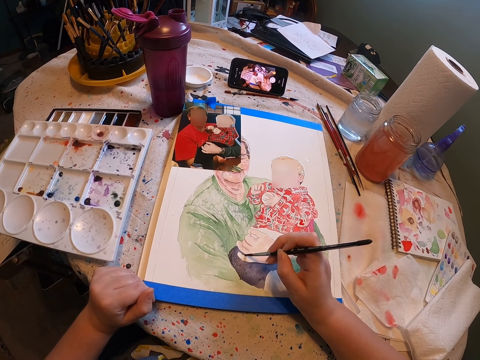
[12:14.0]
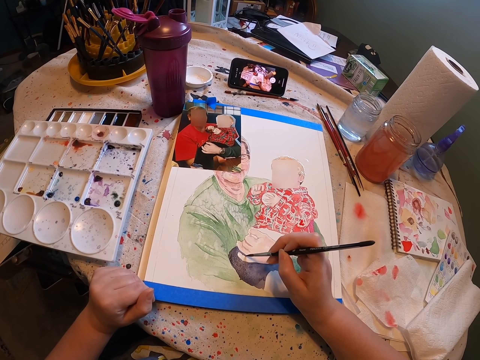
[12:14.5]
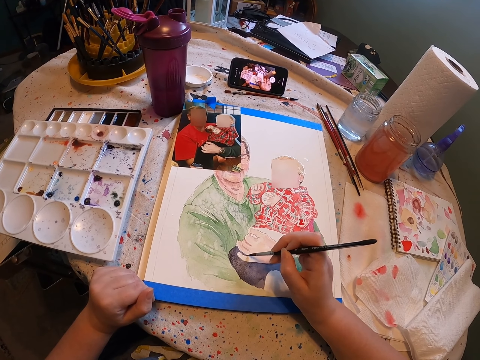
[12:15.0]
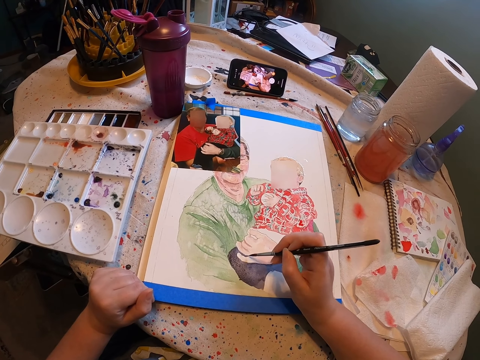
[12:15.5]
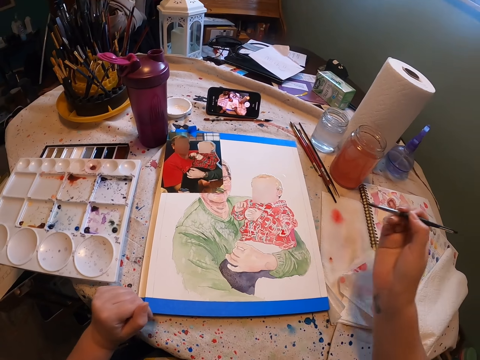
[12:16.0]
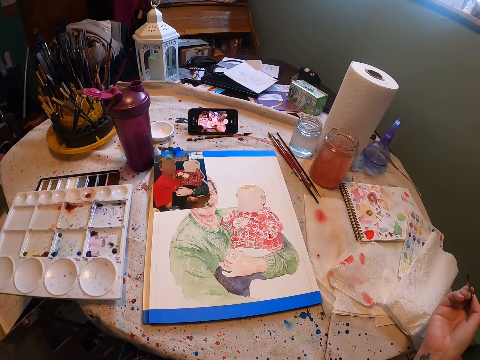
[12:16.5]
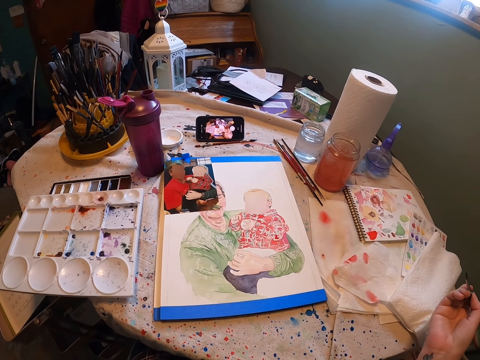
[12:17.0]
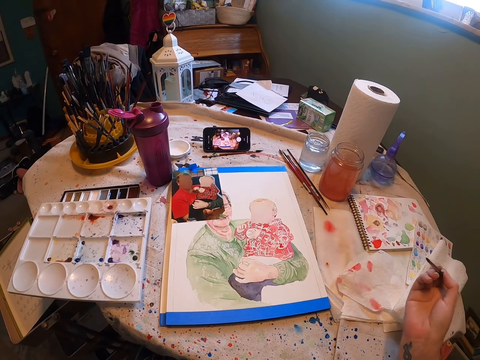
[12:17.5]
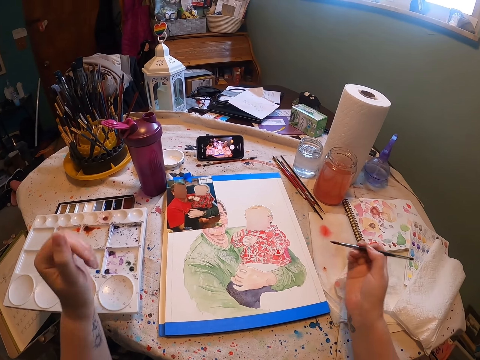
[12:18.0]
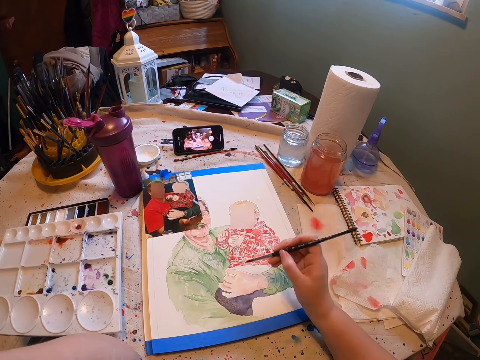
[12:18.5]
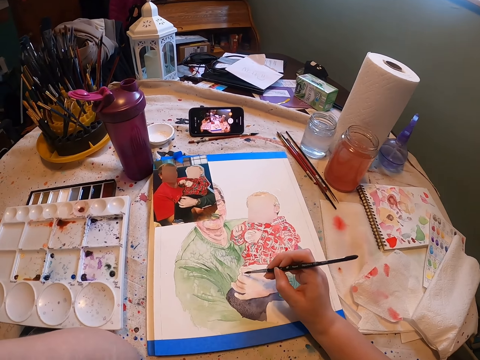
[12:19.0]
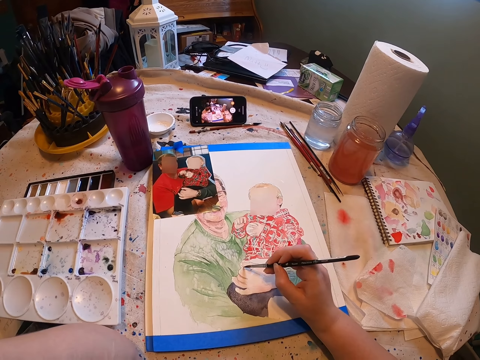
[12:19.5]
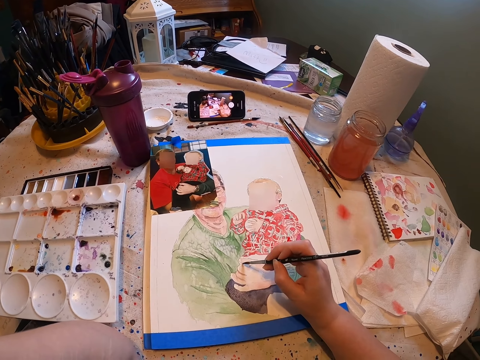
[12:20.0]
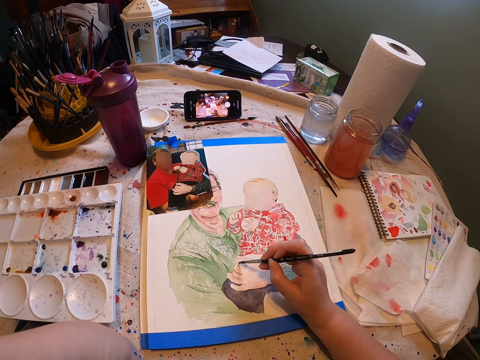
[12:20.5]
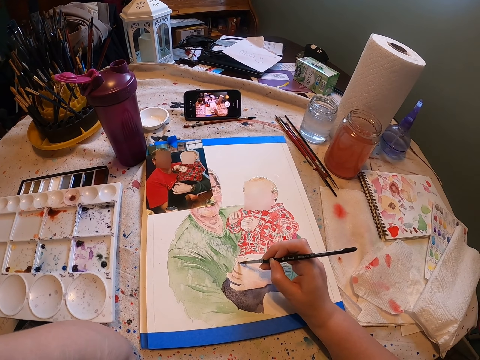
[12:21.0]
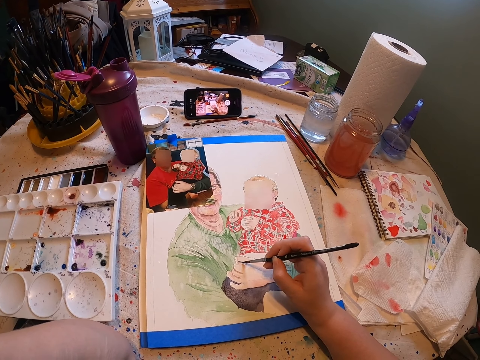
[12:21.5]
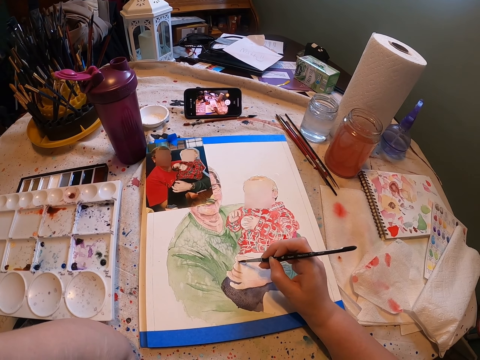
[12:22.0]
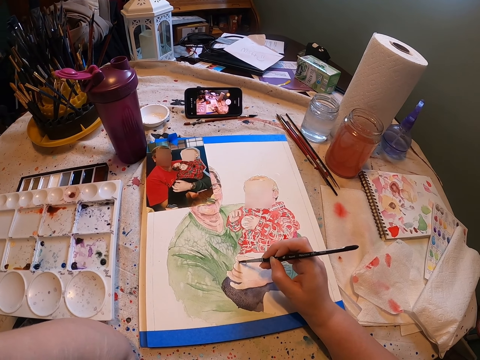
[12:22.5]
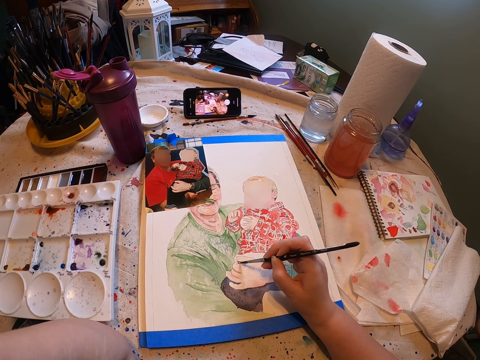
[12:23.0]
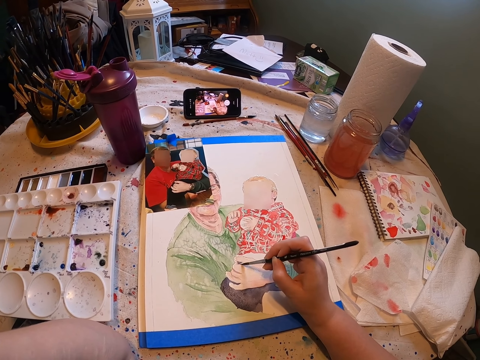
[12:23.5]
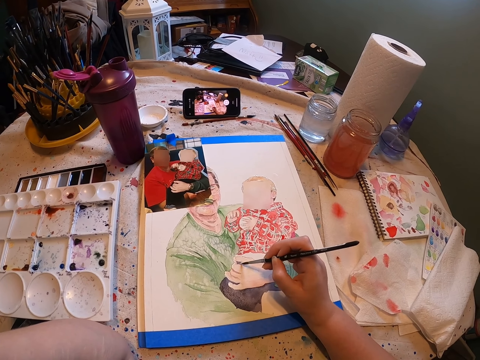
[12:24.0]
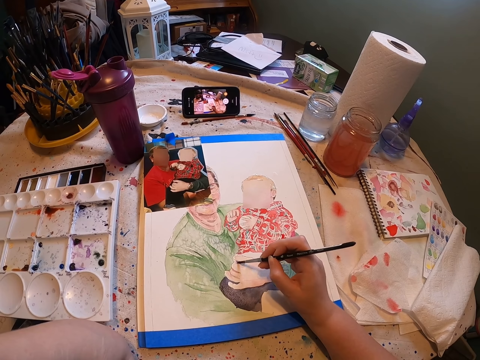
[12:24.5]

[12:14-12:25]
The camera wearer continues painting on a paper using a paint brush. They paint the painting with the paint brush.

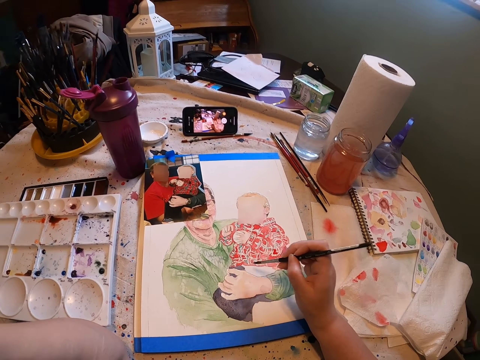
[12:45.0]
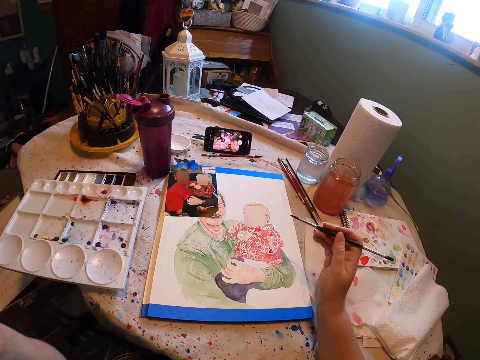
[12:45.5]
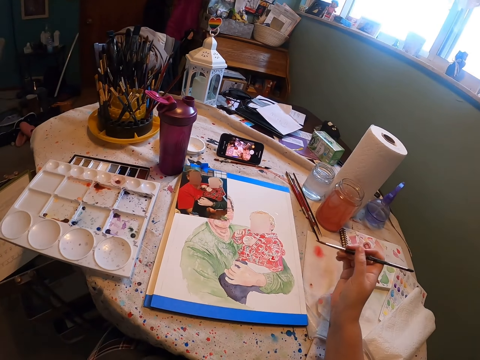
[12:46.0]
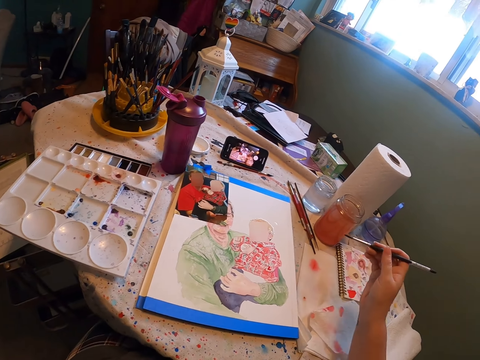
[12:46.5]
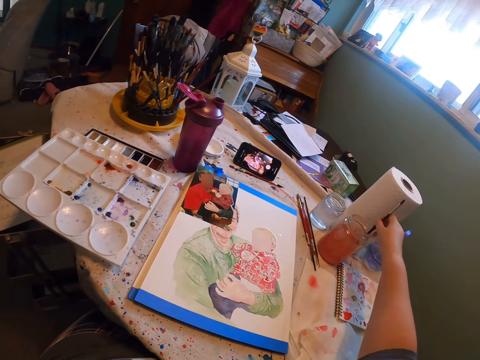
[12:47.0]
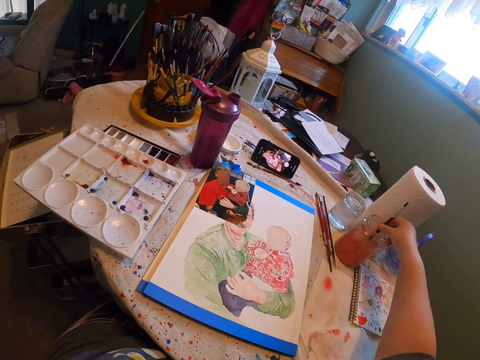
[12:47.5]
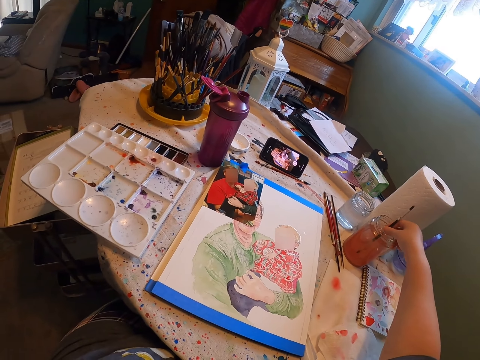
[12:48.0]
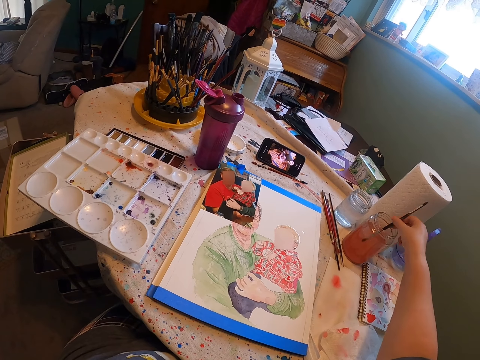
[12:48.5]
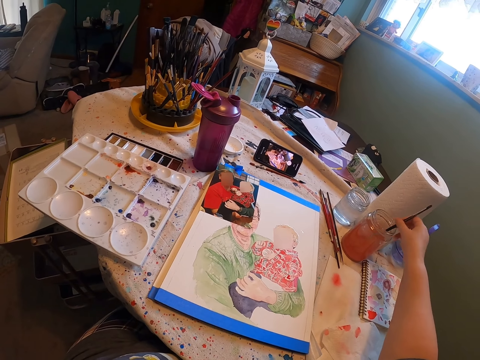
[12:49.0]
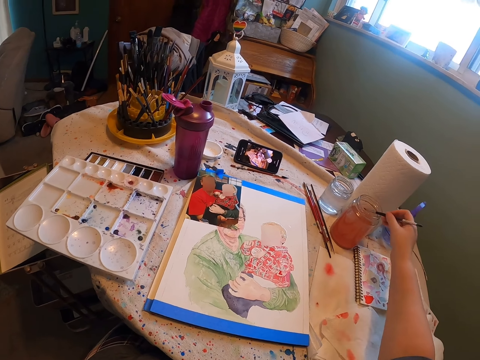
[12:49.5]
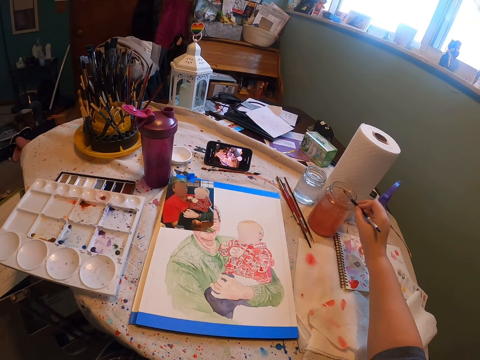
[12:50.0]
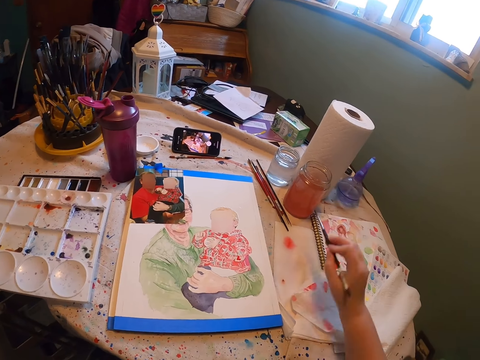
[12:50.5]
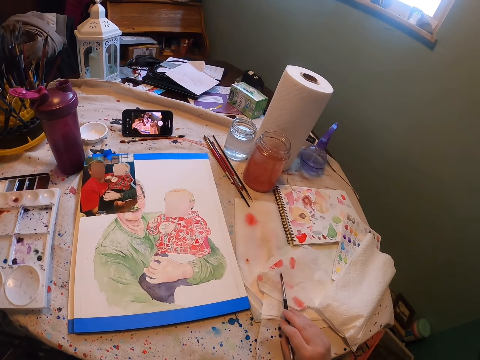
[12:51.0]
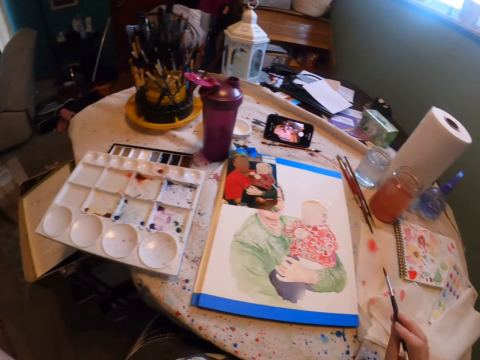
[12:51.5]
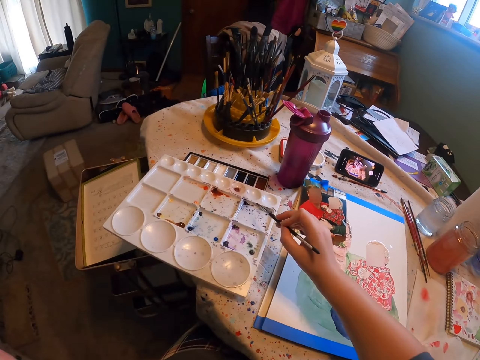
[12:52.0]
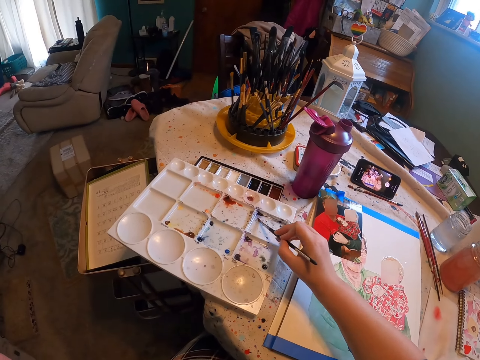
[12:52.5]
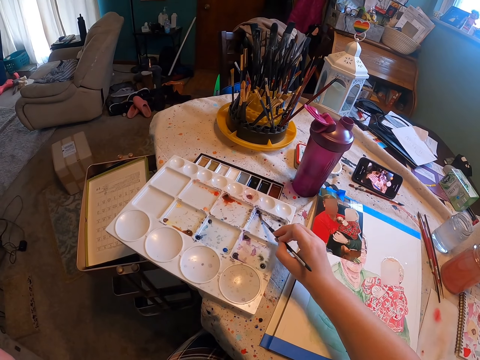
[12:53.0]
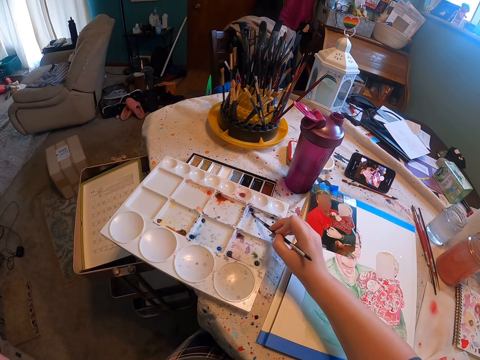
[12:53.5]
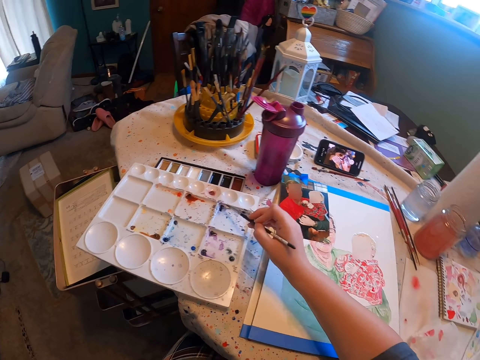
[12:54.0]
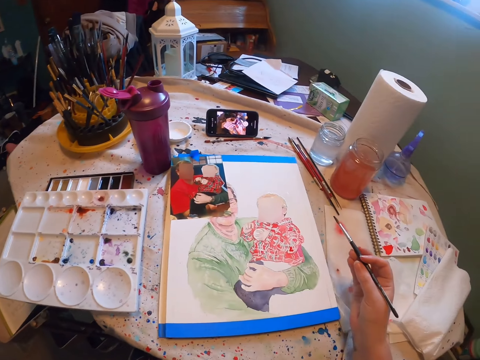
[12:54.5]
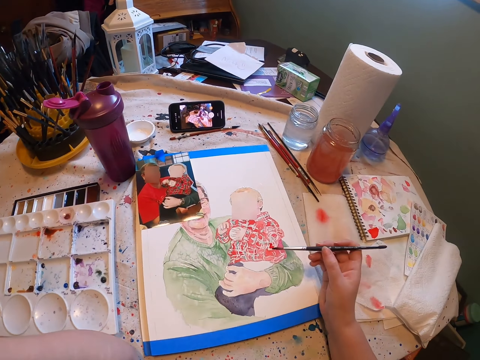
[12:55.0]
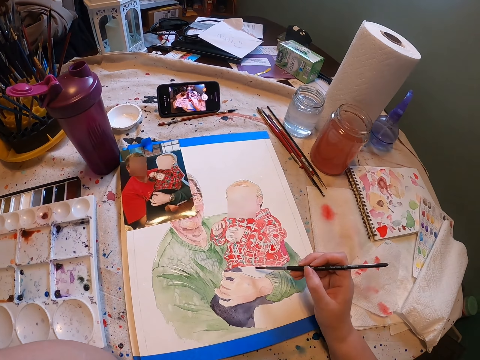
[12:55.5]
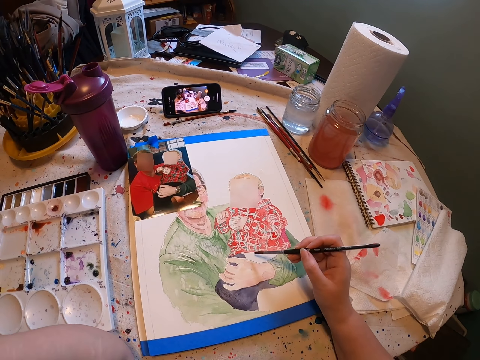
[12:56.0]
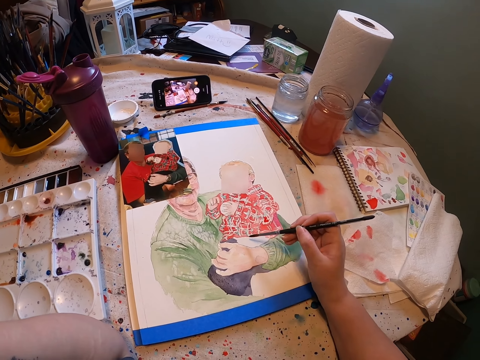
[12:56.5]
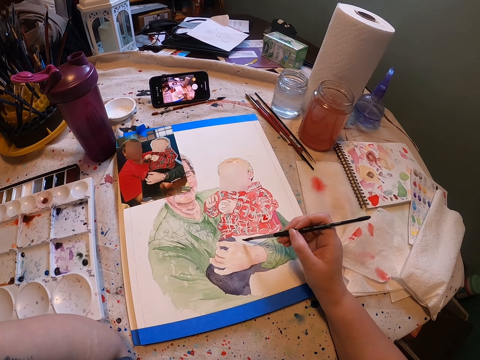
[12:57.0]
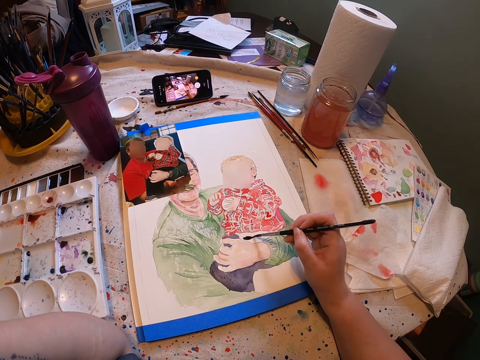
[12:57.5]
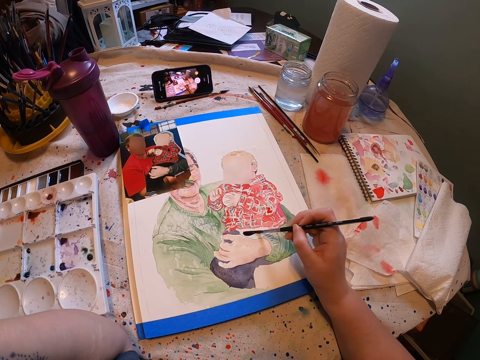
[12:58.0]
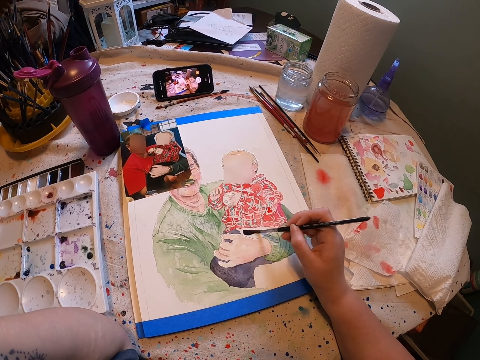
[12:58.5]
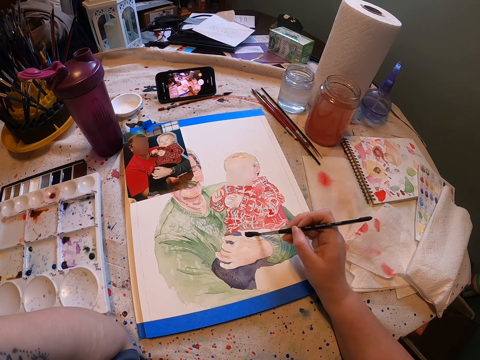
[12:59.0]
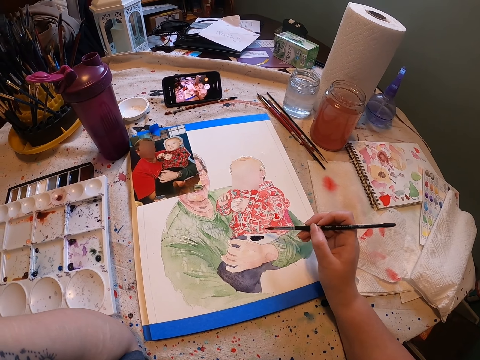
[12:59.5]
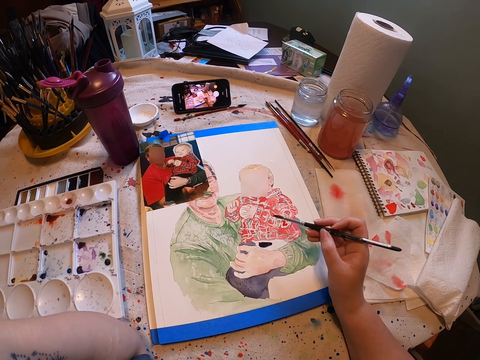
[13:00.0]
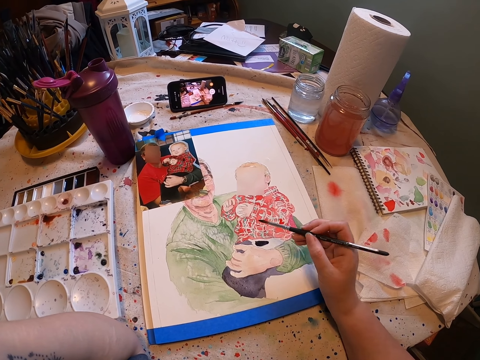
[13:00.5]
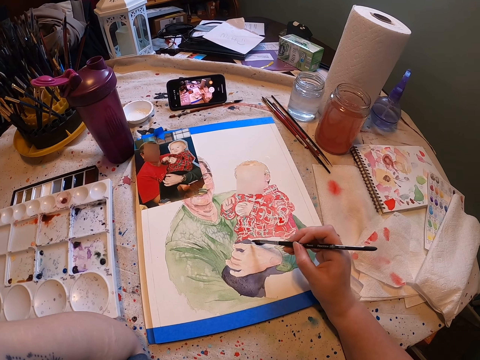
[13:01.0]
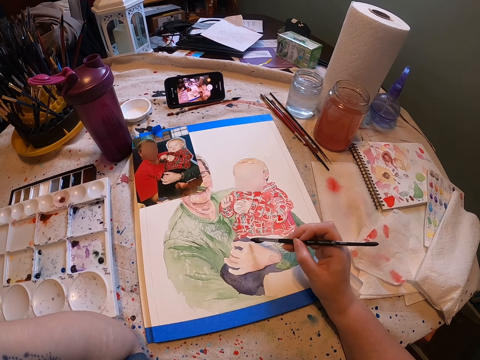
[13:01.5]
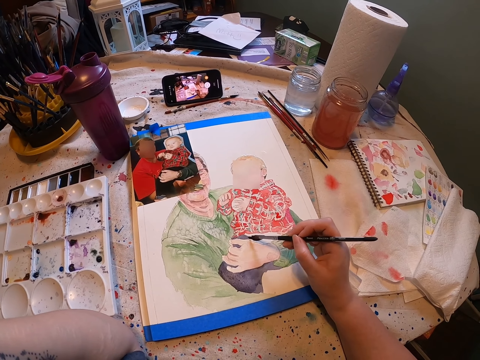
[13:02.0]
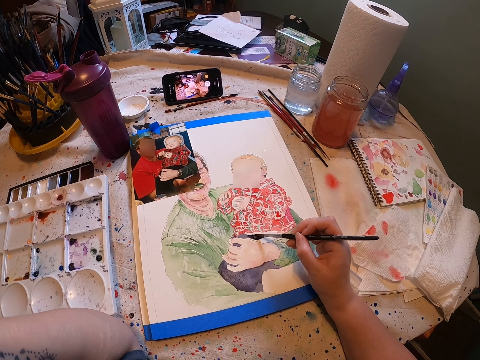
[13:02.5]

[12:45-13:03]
The camera wearer dips the paint brush in water. They stir the water with the paint brush. They remove the paintbrush from the container and hit the paintbrush on the edge of the container. They dry the paint brush with the tissue. They rub the paint brush on the empty palette. They put the paint brush in a paint. They continue painting on a paper using the paint brush.
